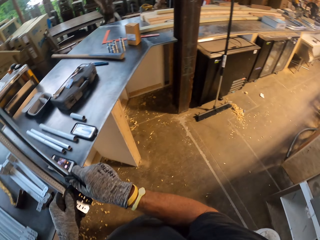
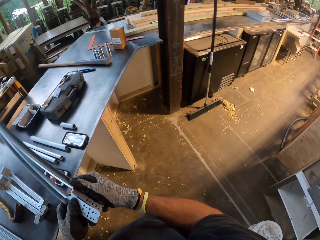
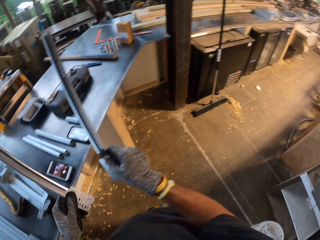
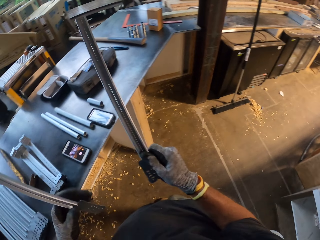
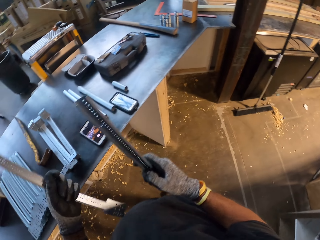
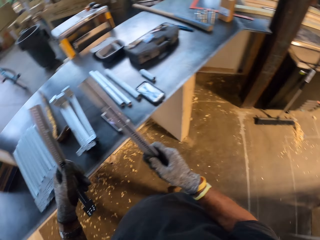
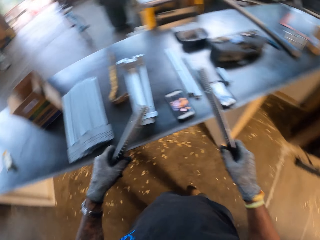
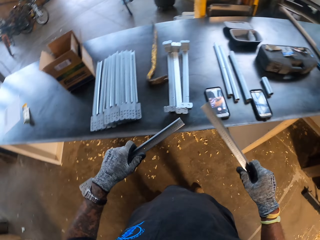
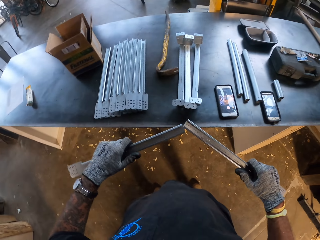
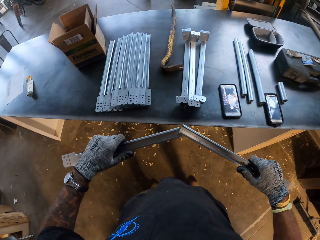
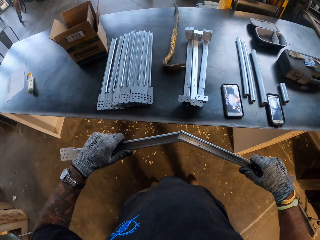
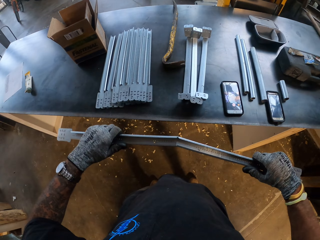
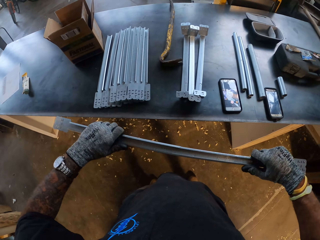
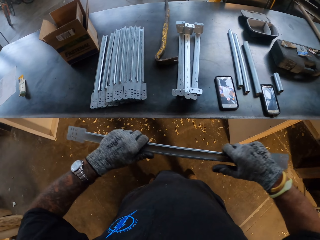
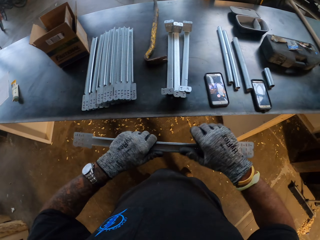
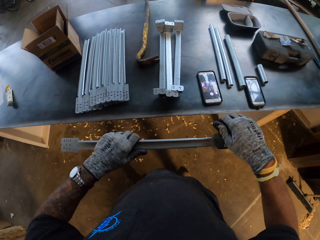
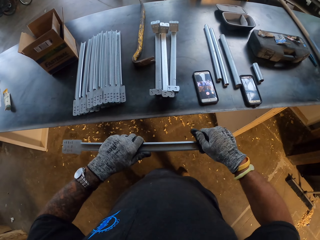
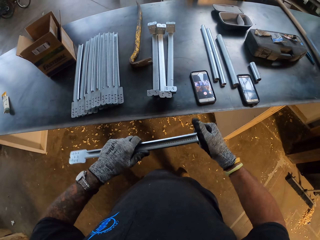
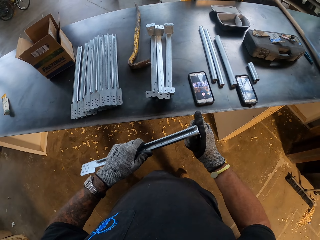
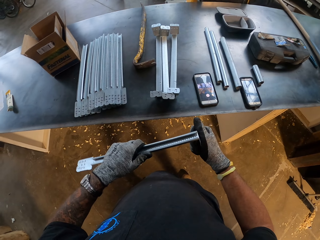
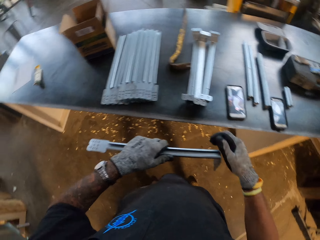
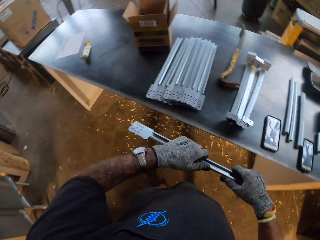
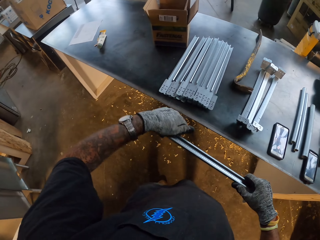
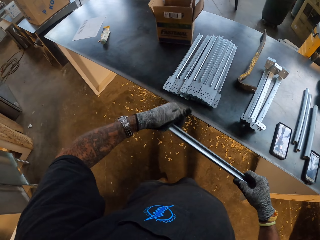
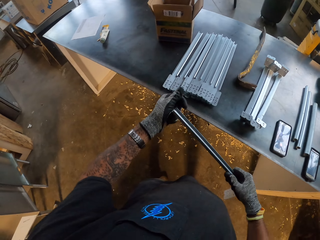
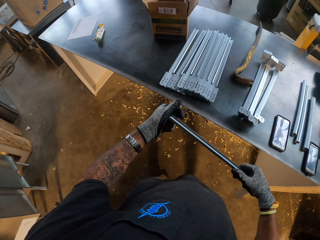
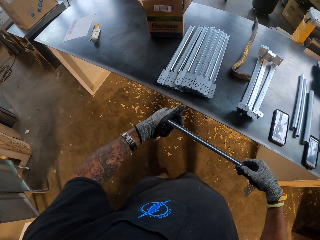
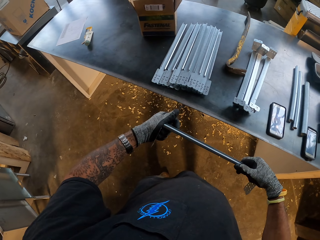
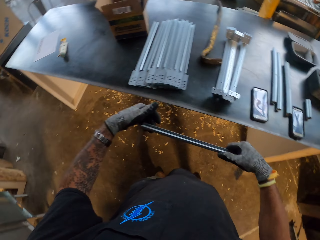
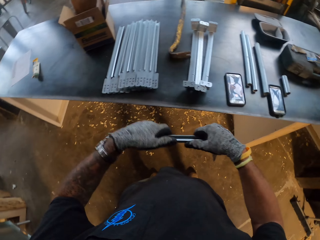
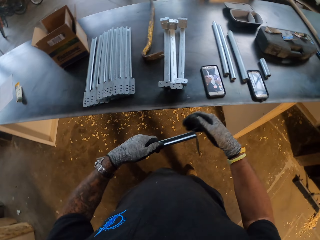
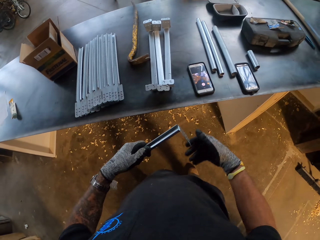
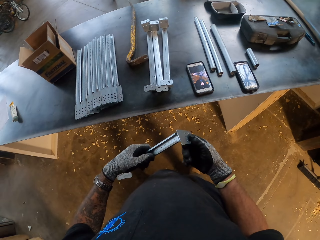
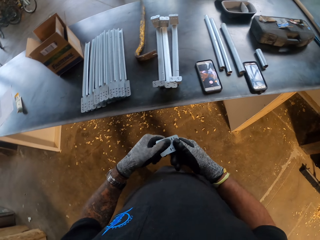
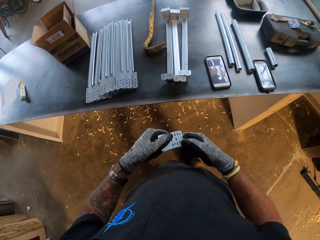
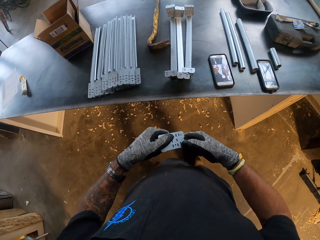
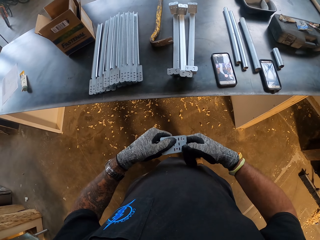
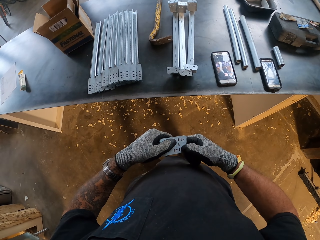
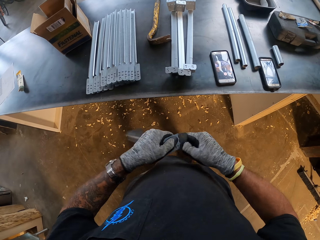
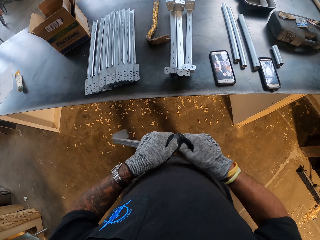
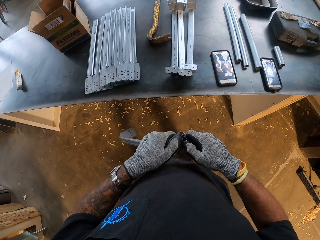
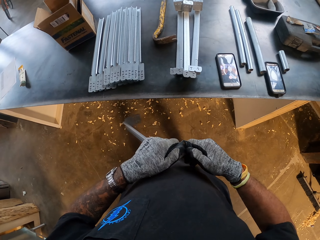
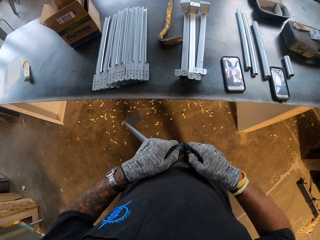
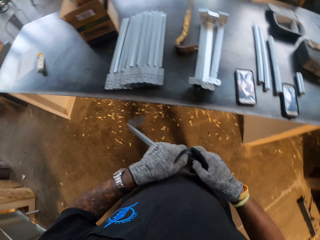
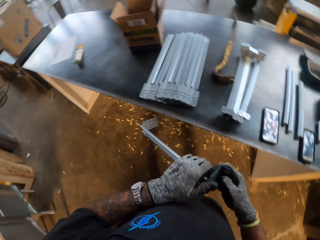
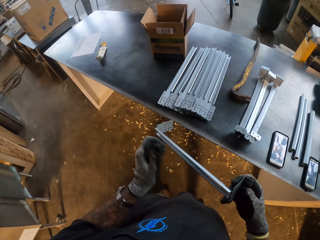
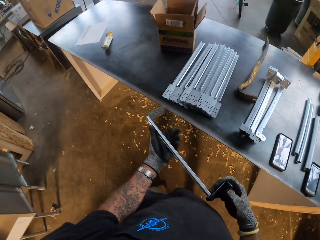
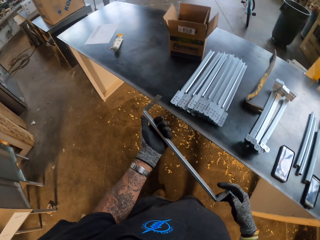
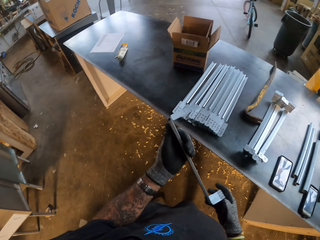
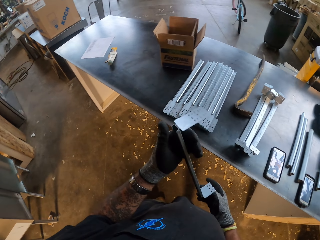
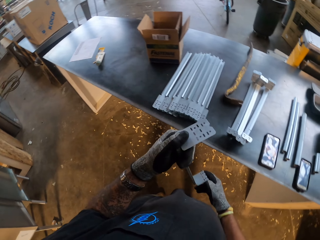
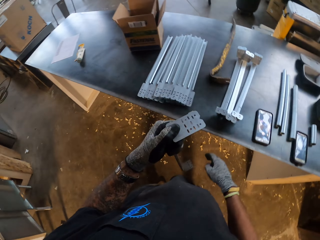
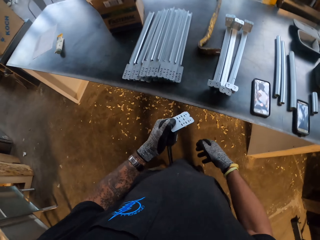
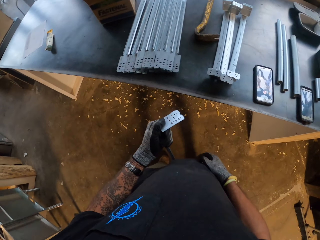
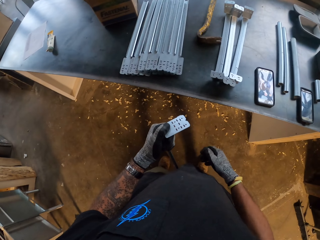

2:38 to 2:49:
The camera wearer cuts metal. They connect the piece of metal. They bend the metal repeatedly.

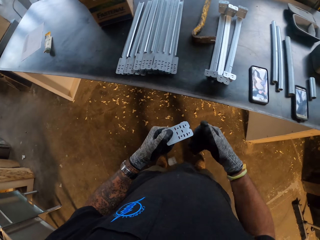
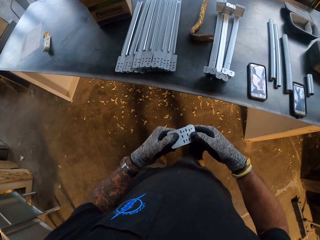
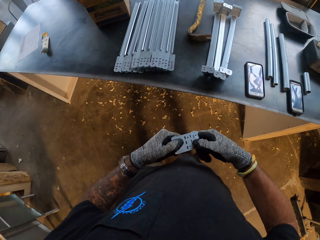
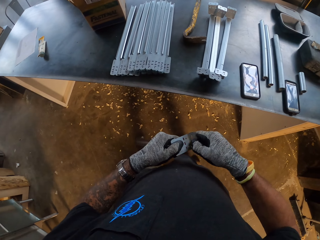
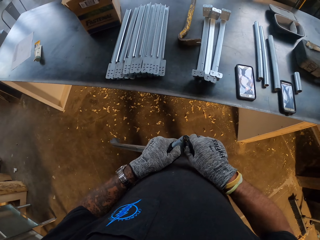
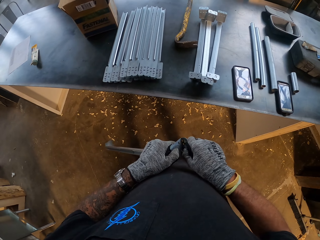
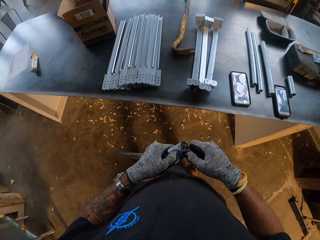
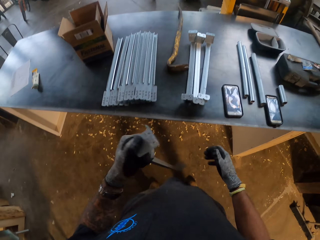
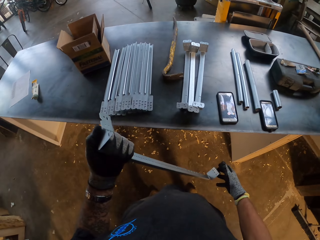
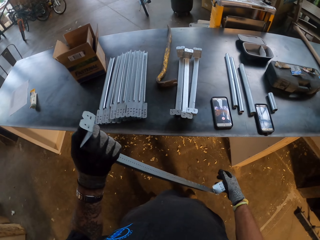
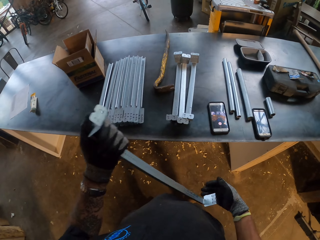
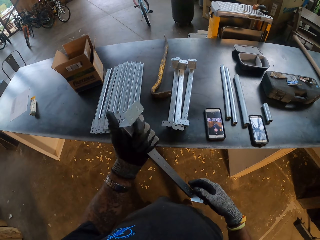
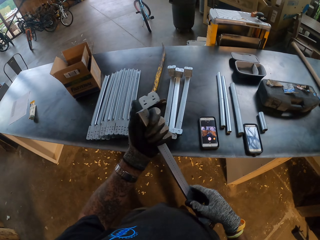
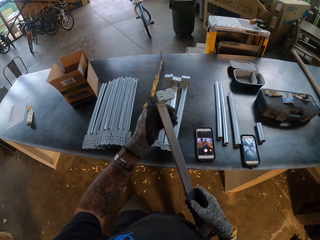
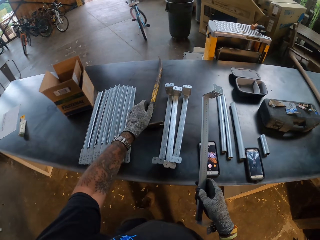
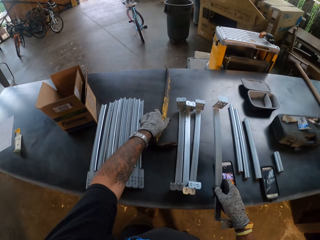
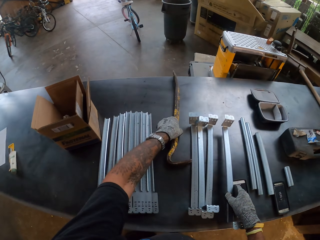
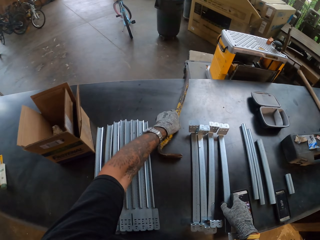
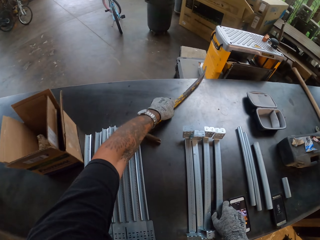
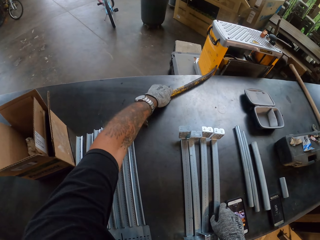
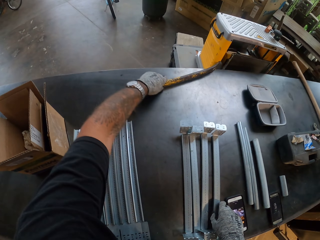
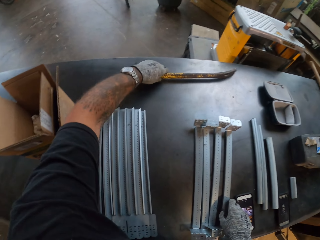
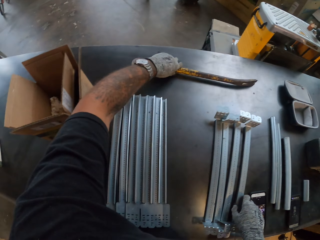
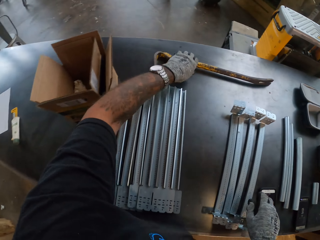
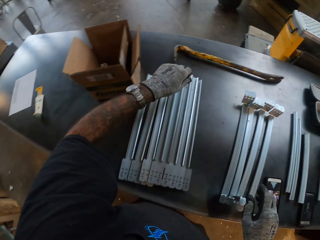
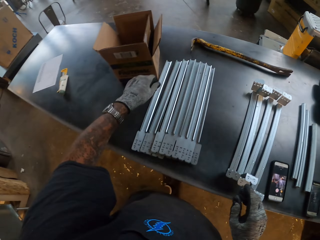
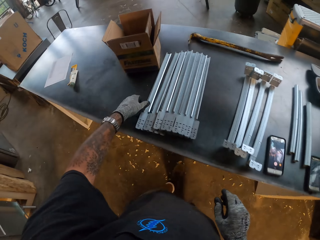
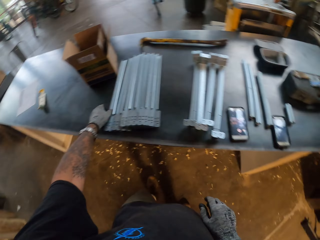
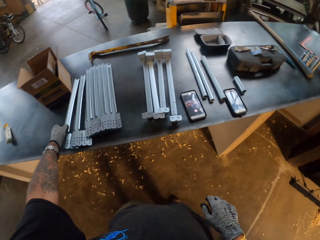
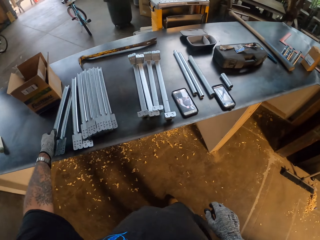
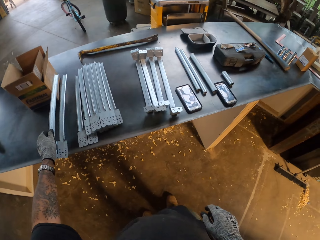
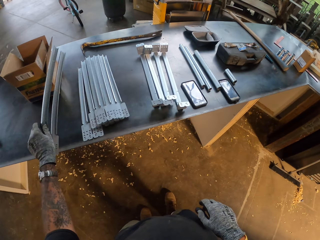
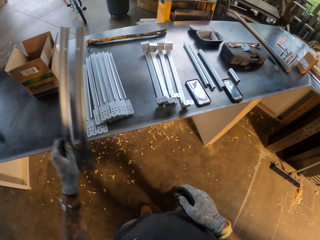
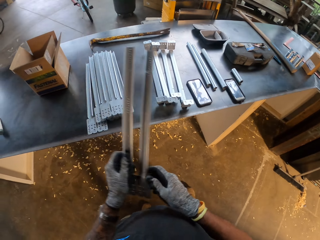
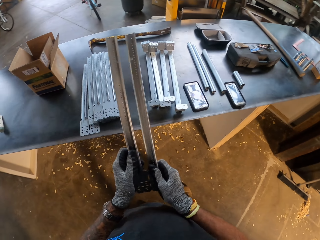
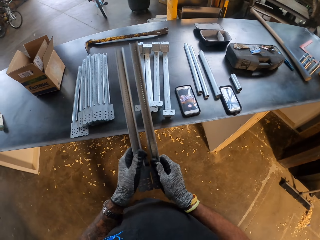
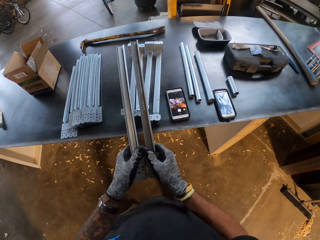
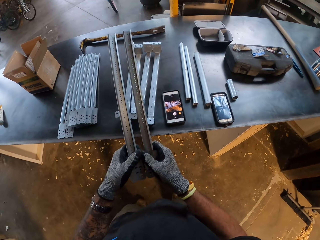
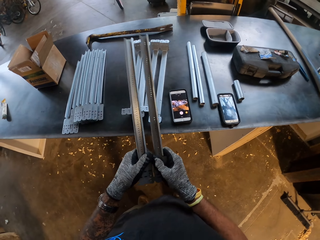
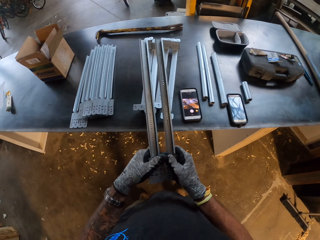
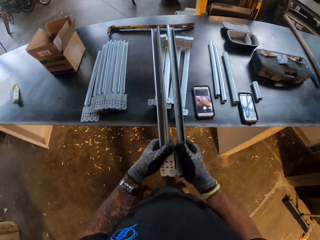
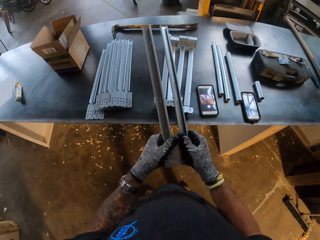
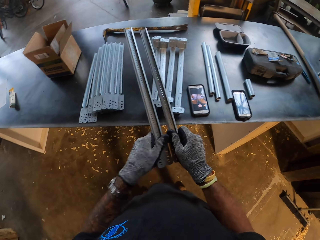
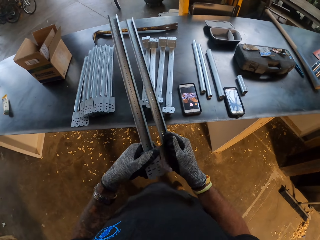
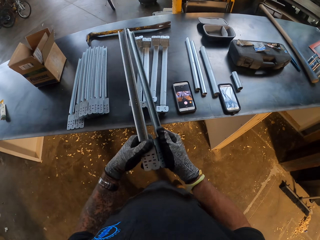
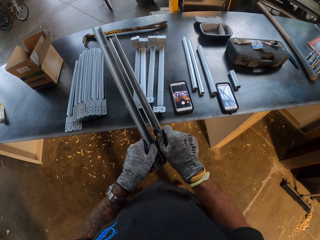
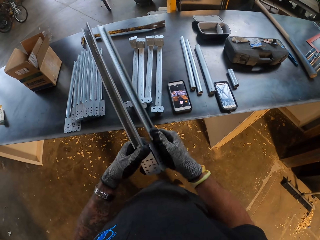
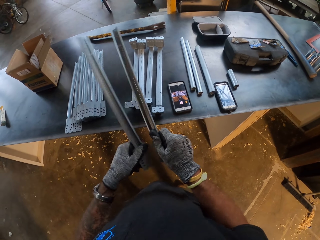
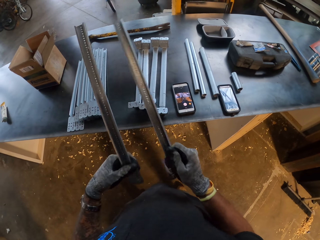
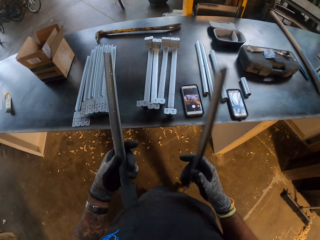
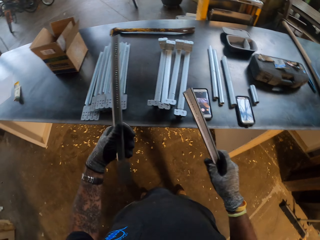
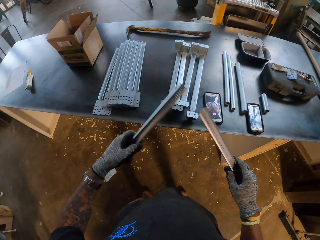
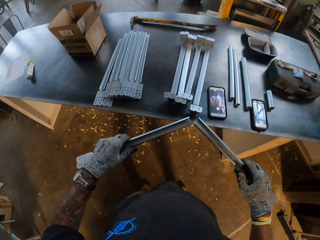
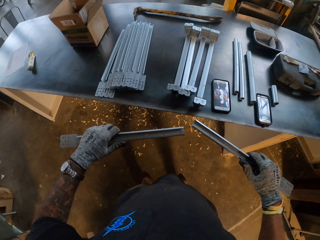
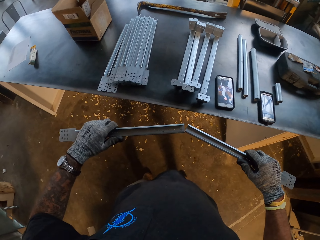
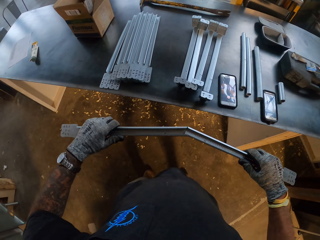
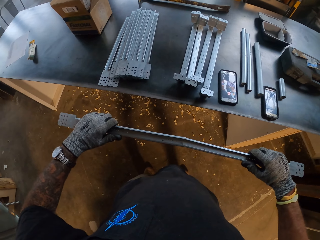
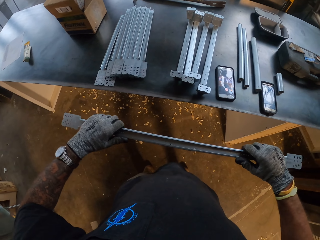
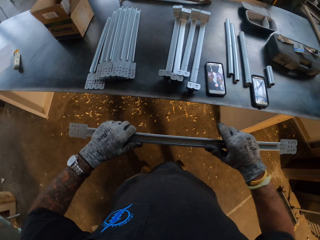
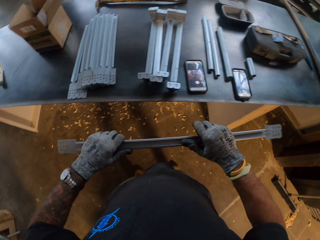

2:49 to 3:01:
The camera wearer bends the metal. They put the metal on the ground, push a crowbar, and move the nail metal. They pick up the piece of metal. They separate the piece of metal. They cut the metal.
